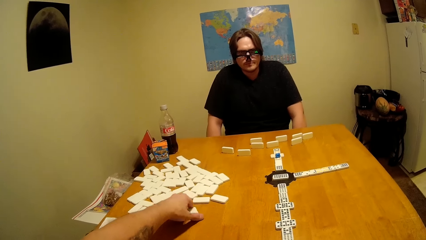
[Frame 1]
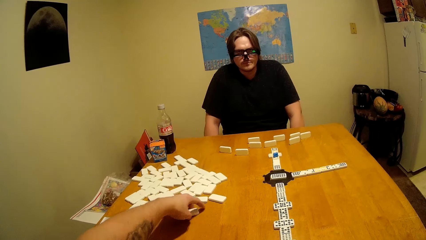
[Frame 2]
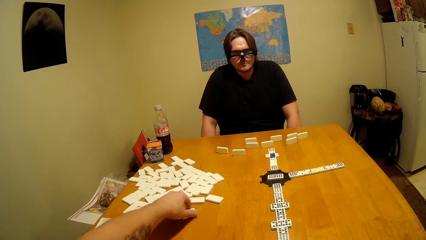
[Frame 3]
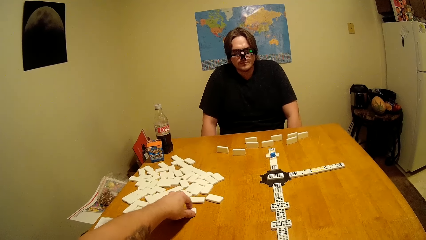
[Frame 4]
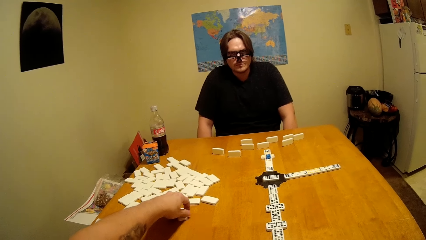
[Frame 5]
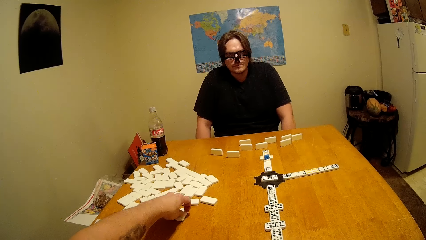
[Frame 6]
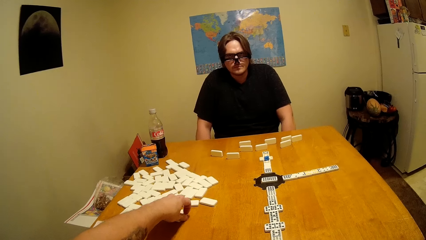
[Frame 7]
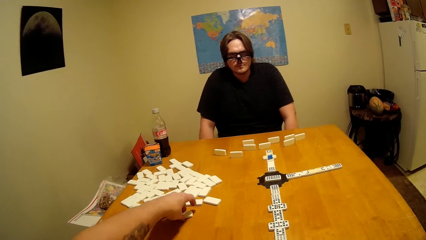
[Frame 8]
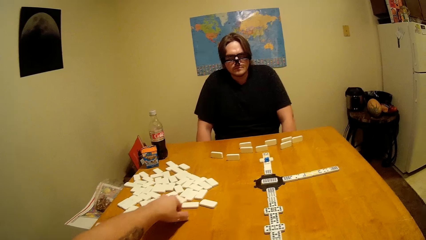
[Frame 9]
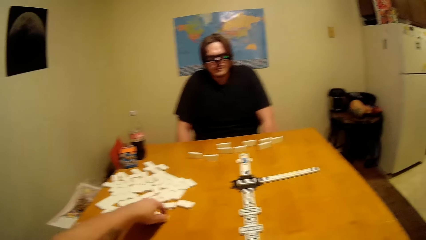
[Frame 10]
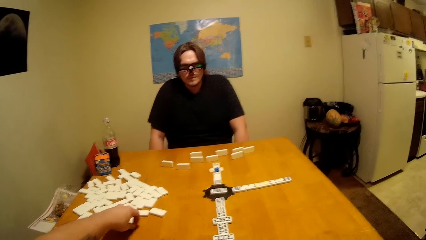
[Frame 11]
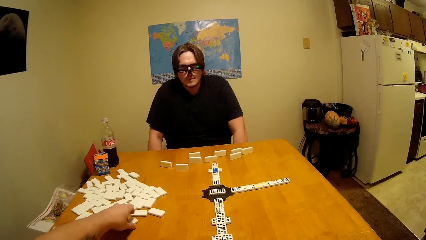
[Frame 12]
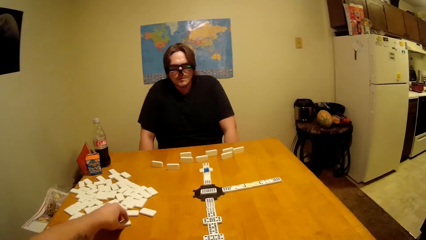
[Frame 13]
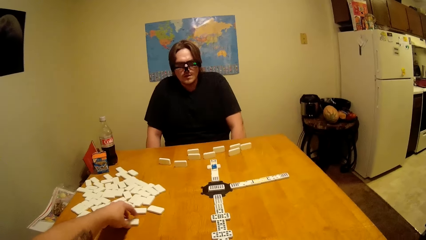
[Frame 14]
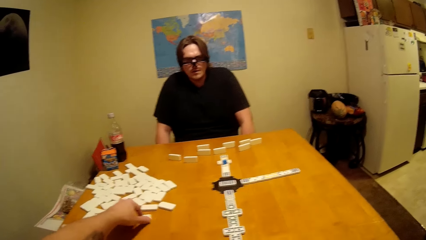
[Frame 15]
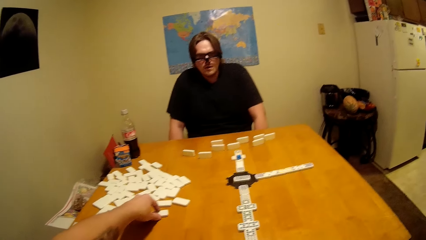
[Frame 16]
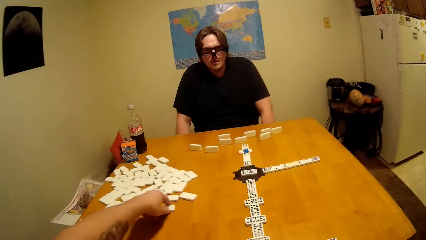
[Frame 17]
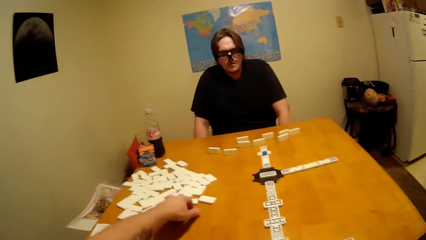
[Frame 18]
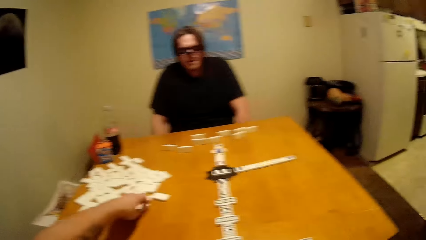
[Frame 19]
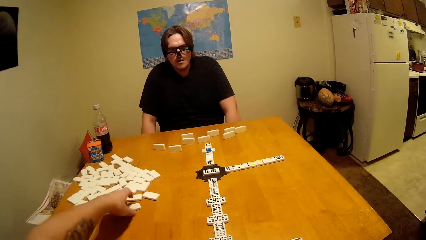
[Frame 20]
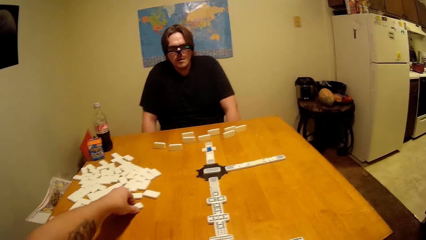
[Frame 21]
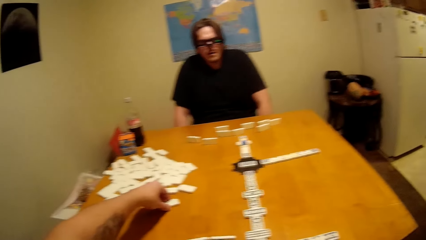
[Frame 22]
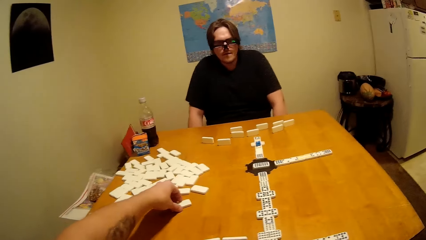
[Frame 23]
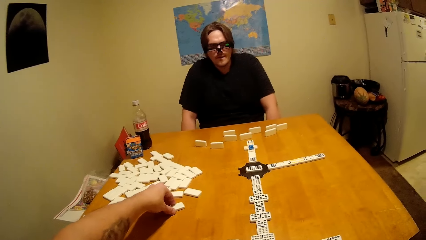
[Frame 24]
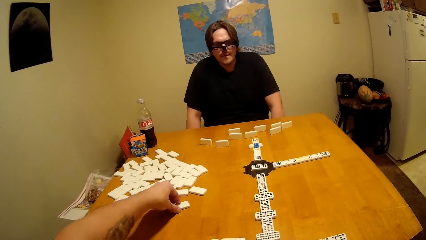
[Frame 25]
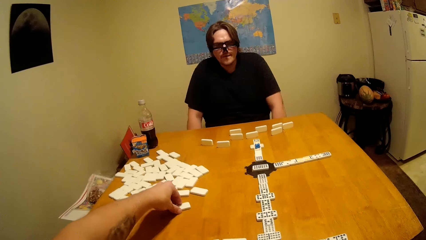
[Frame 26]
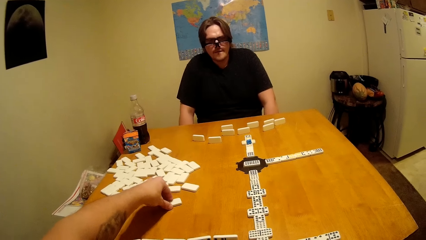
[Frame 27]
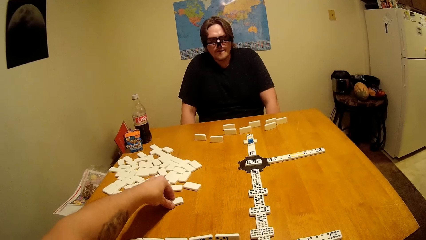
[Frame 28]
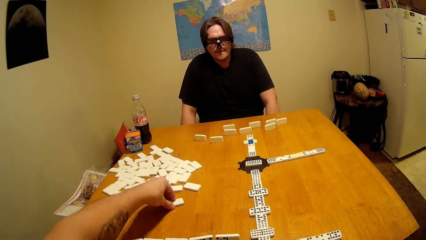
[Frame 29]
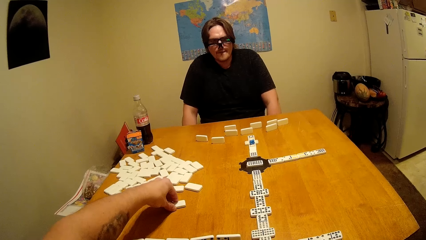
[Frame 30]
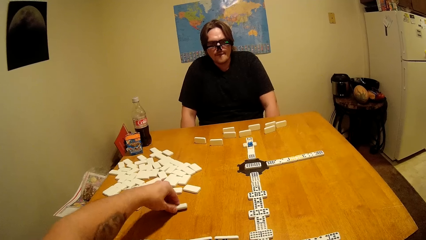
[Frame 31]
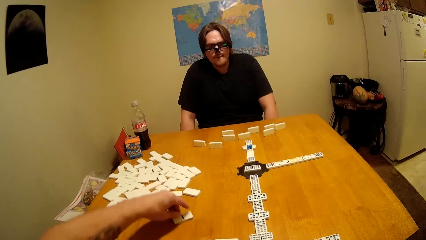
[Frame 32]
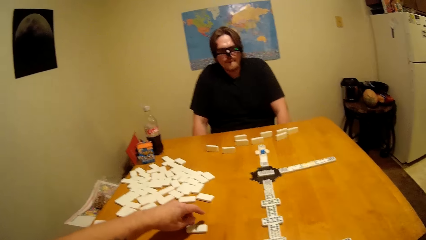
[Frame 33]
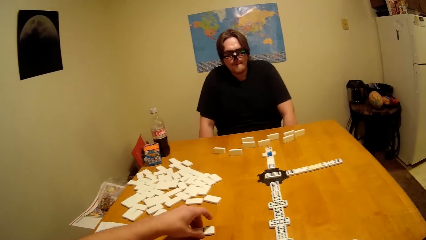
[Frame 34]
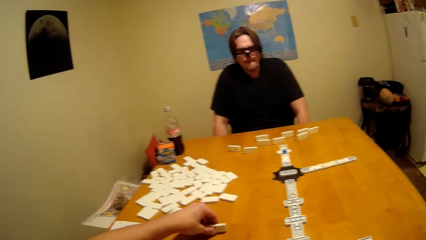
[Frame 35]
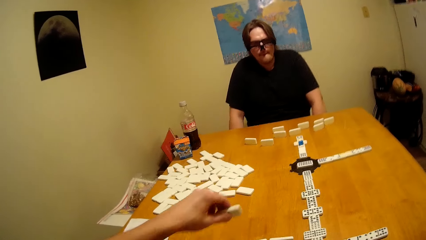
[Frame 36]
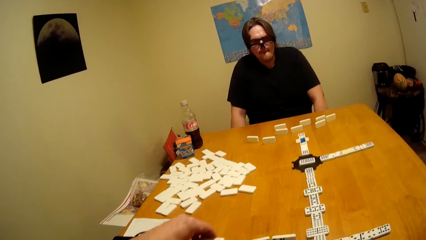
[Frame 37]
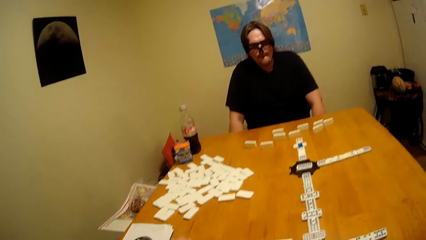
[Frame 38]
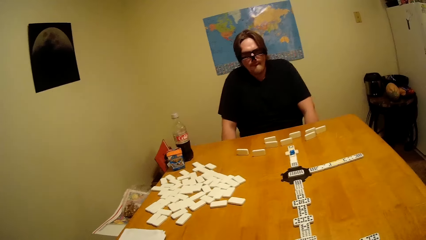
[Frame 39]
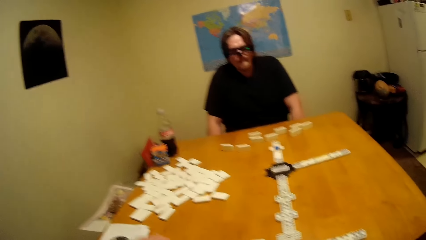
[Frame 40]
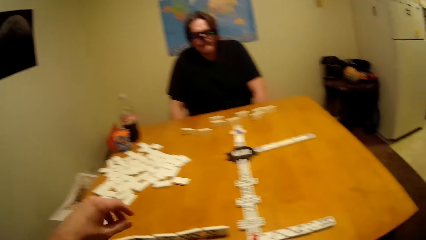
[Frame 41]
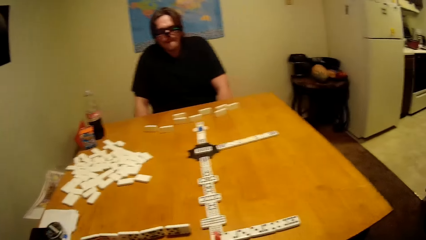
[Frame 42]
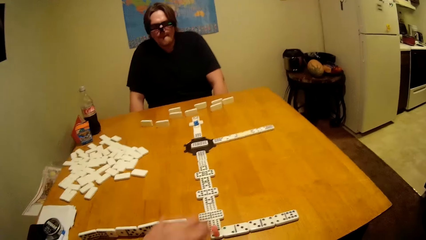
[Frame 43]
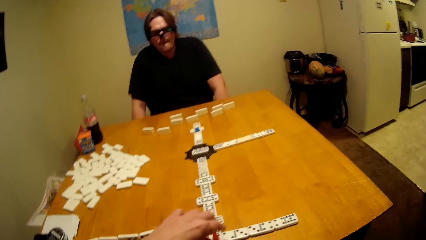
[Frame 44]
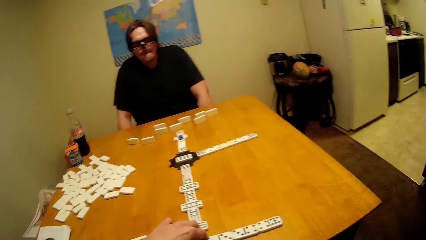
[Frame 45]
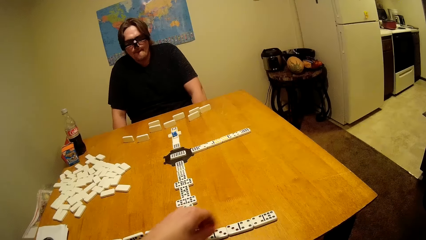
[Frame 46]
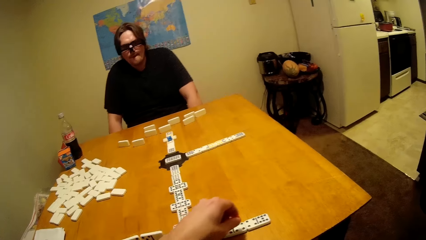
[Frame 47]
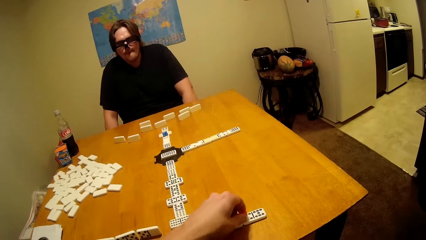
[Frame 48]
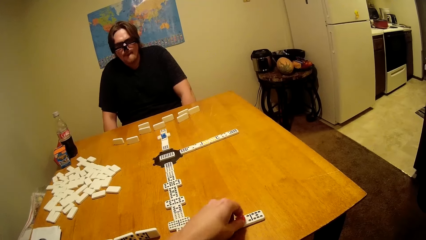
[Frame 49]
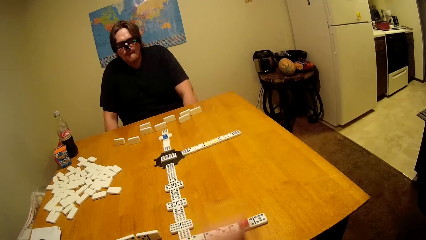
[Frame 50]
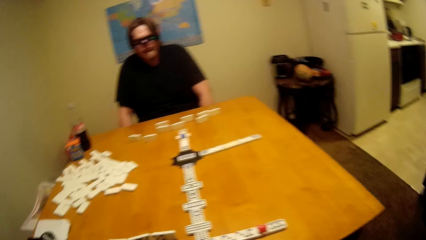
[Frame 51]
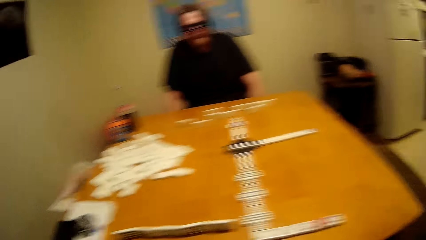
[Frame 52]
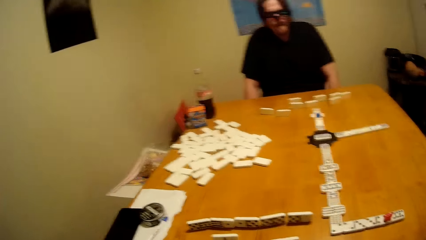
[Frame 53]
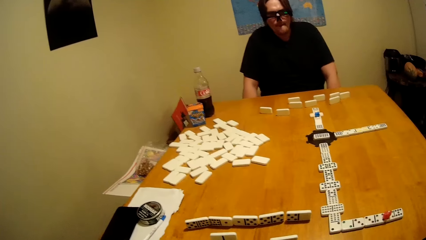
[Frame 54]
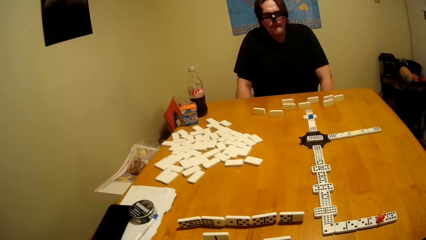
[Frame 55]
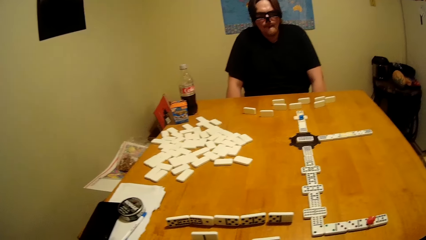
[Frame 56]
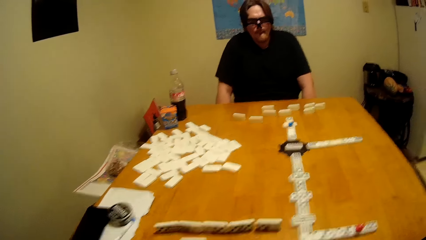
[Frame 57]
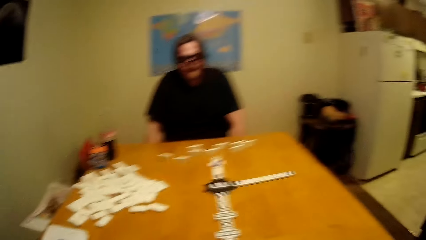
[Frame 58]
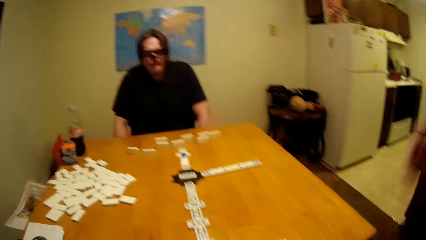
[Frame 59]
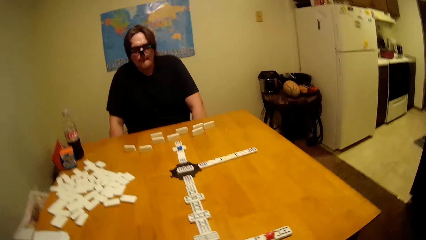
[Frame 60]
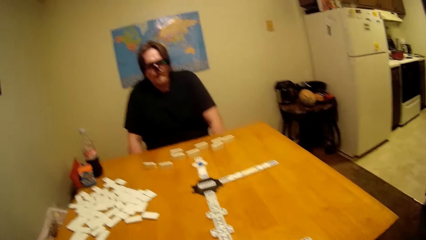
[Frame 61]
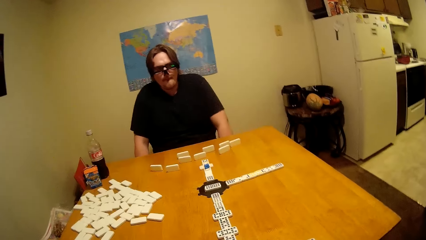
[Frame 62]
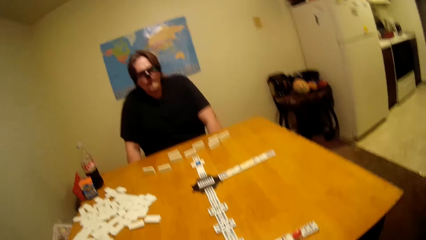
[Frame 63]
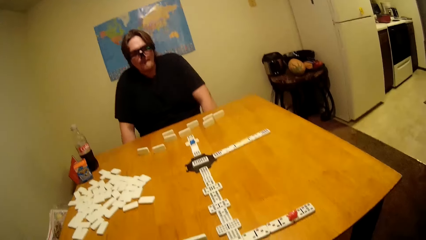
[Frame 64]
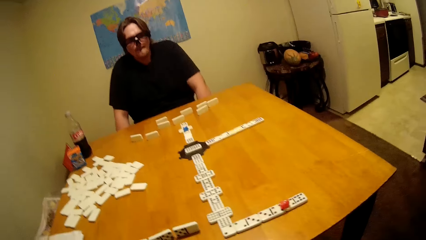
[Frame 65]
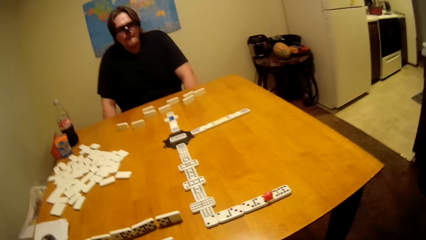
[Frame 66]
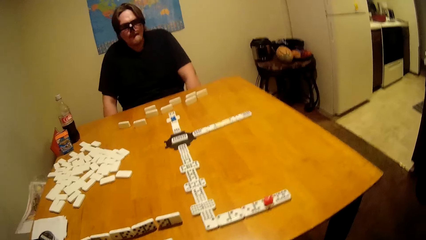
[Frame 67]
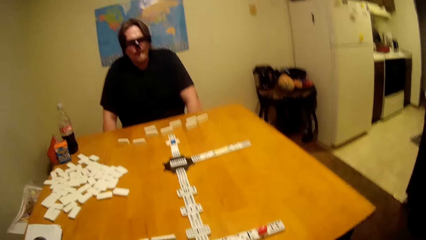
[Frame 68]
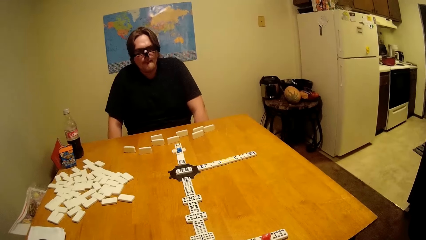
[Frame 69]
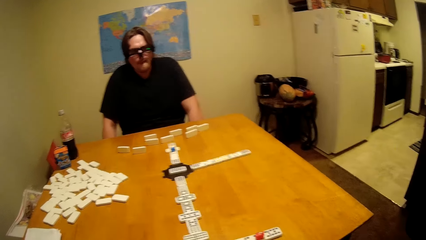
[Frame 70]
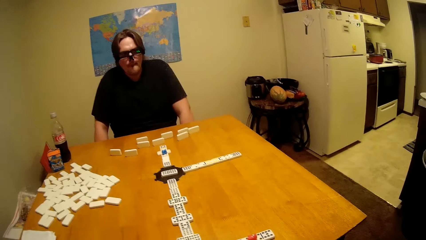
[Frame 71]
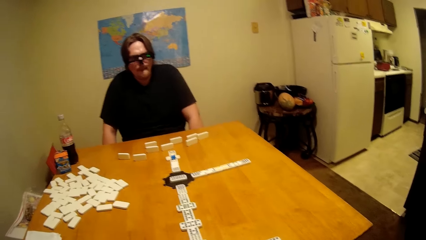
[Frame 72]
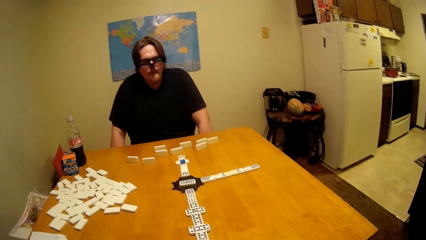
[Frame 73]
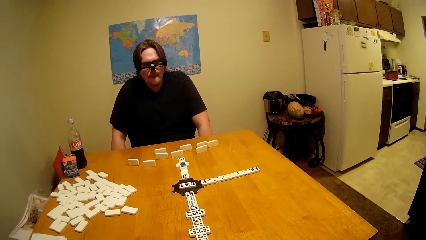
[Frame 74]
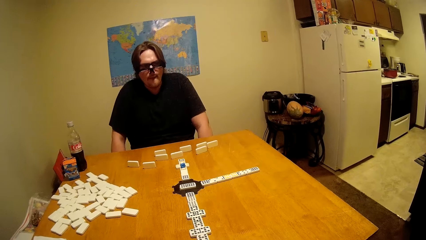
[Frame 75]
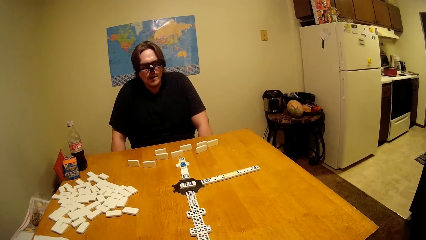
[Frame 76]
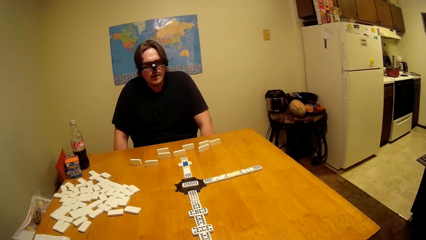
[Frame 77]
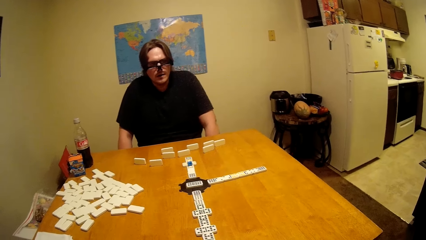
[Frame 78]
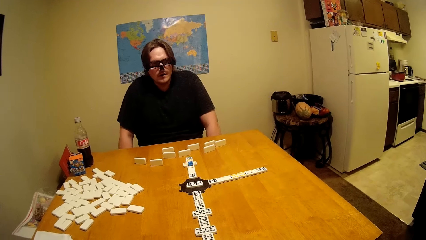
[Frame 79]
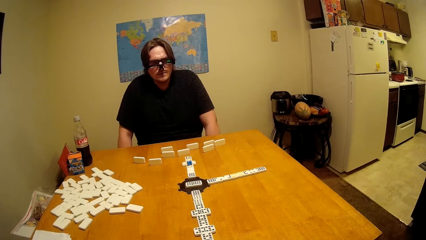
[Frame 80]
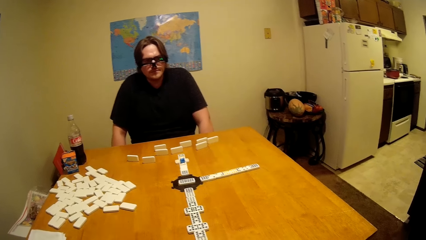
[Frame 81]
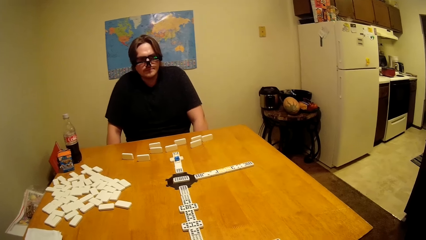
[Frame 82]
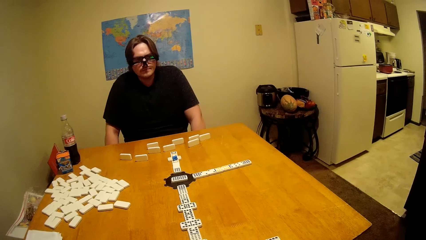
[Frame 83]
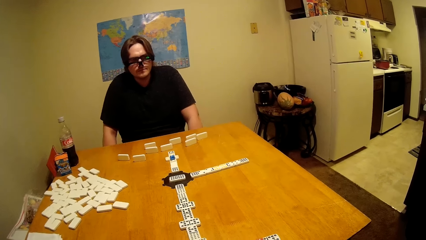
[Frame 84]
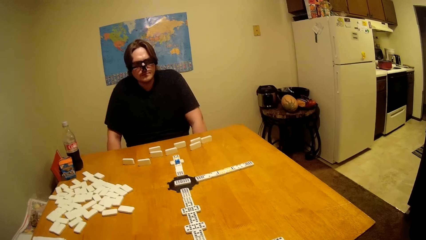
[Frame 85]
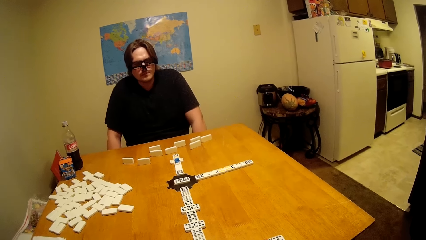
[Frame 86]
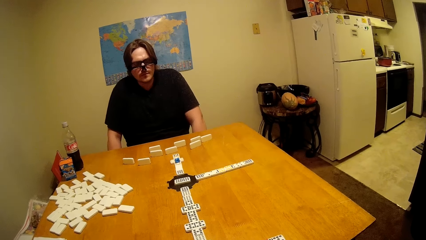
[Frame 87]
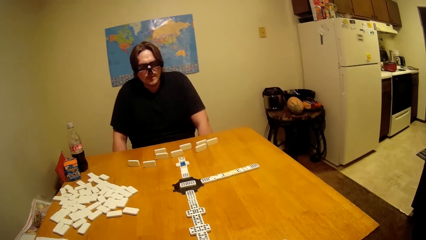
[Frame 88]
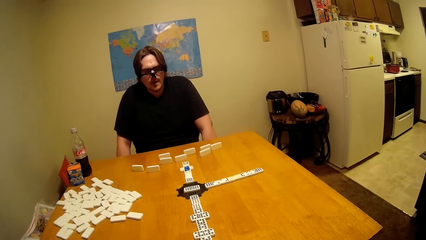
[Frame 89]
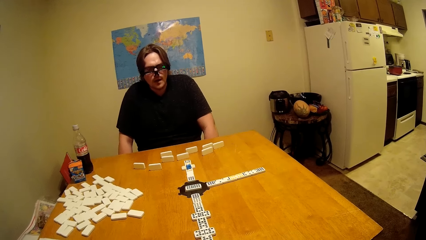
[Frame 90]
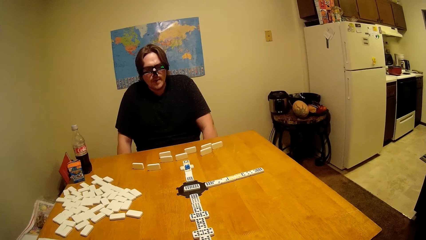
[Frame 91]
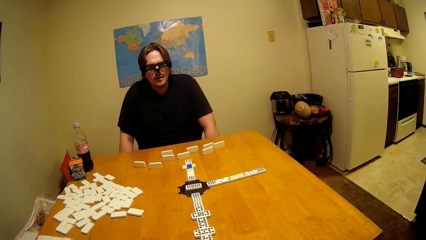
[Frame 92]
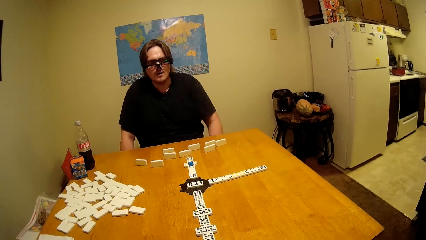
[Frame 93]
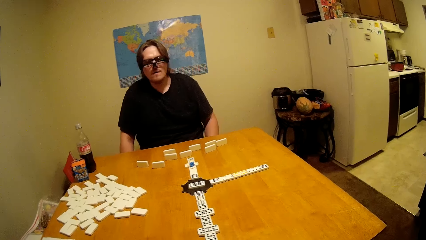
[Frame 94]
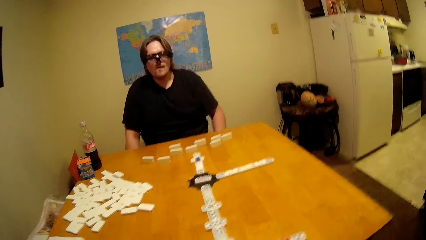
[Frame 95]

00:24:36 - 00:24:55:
The camera wearer plays a dominoes game.
